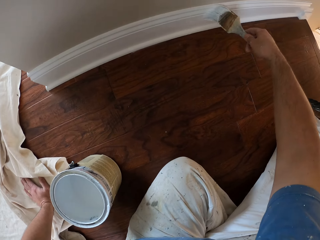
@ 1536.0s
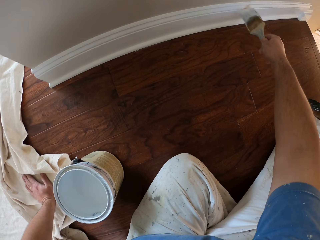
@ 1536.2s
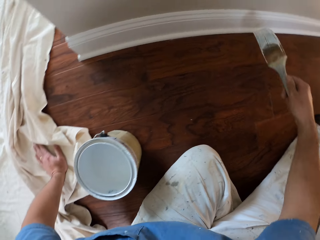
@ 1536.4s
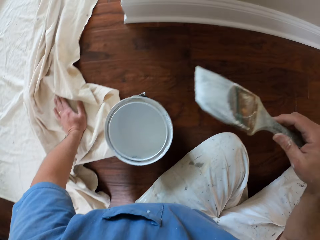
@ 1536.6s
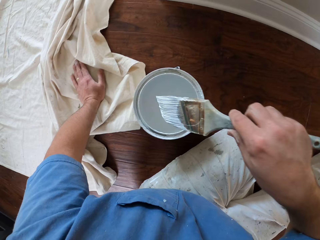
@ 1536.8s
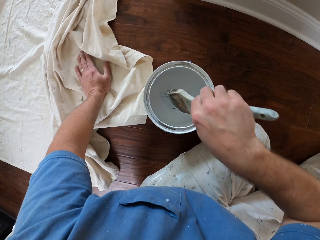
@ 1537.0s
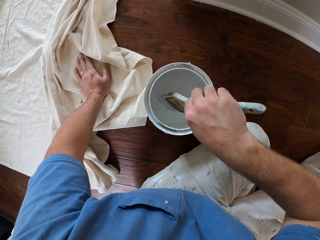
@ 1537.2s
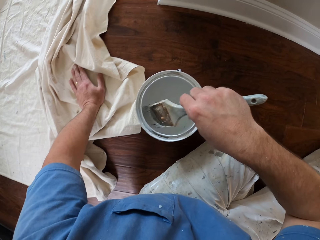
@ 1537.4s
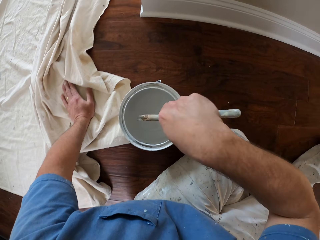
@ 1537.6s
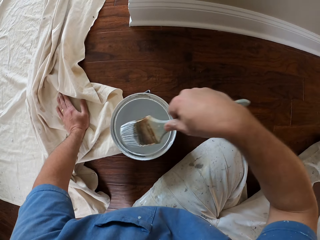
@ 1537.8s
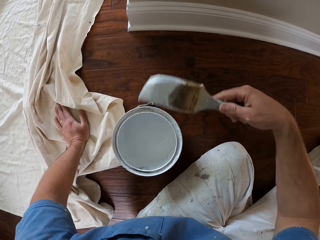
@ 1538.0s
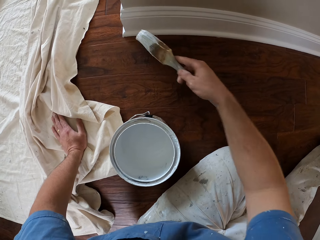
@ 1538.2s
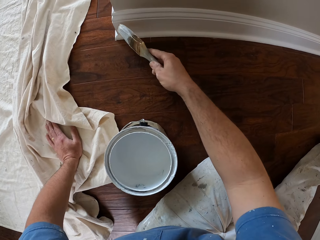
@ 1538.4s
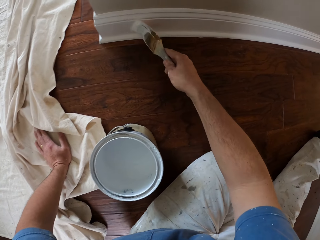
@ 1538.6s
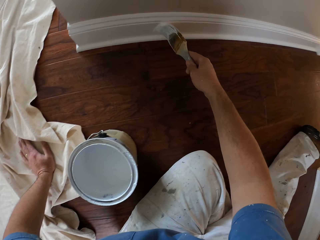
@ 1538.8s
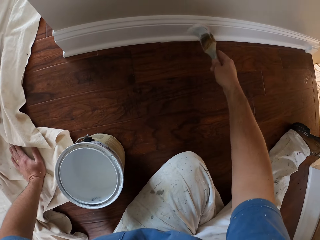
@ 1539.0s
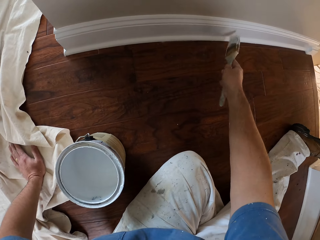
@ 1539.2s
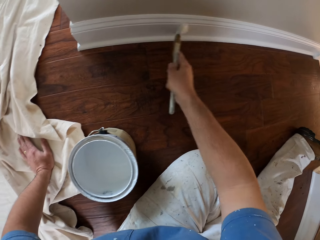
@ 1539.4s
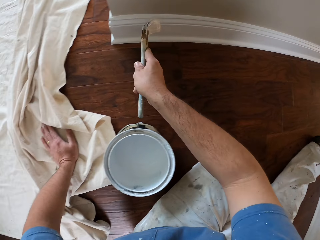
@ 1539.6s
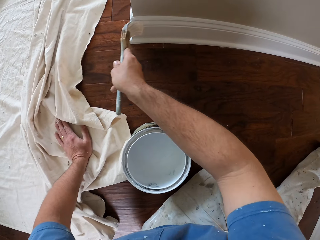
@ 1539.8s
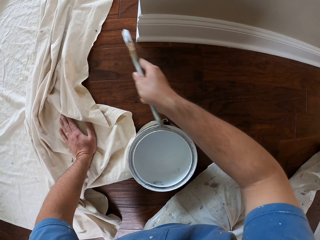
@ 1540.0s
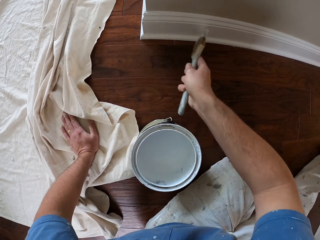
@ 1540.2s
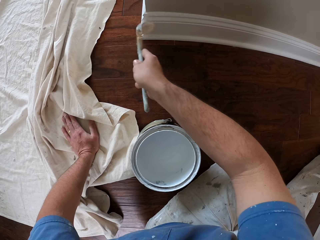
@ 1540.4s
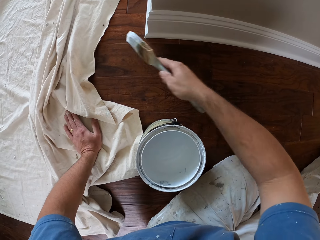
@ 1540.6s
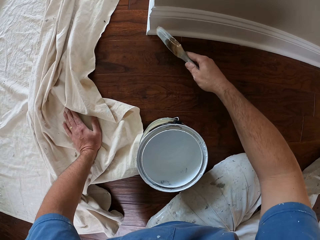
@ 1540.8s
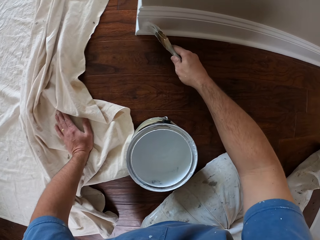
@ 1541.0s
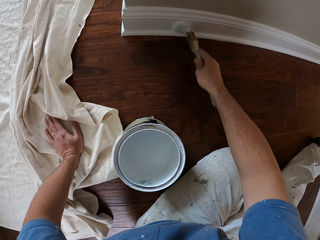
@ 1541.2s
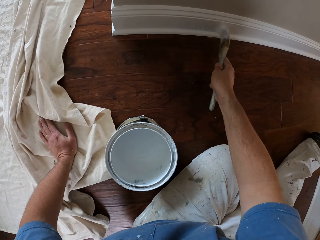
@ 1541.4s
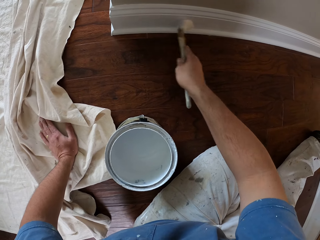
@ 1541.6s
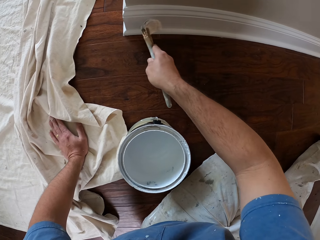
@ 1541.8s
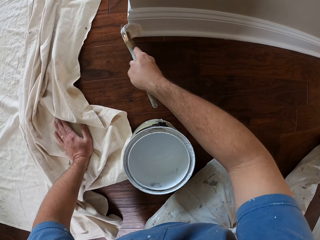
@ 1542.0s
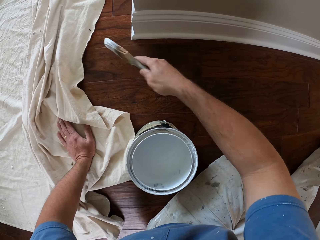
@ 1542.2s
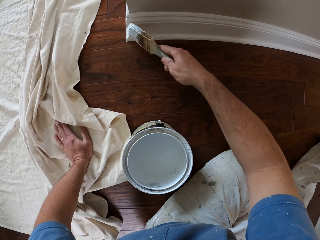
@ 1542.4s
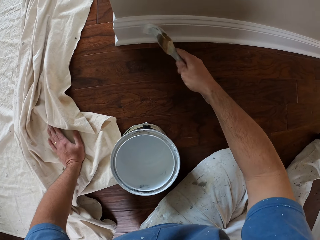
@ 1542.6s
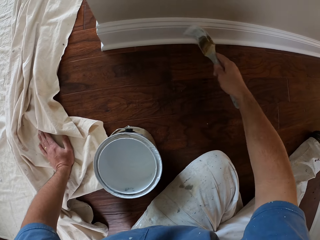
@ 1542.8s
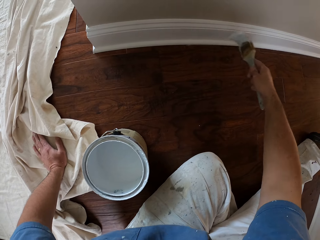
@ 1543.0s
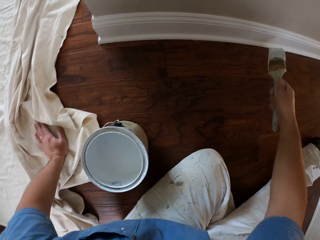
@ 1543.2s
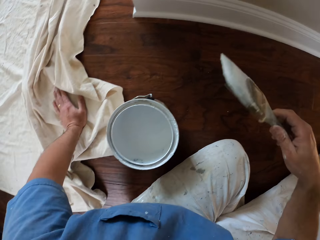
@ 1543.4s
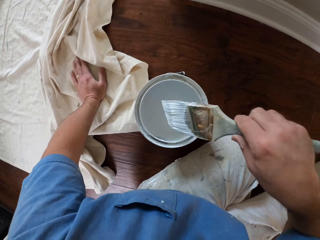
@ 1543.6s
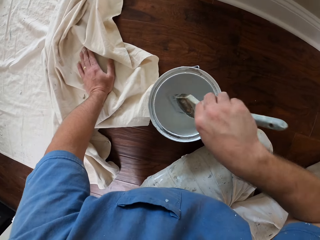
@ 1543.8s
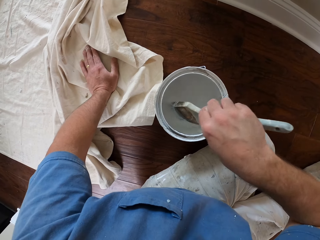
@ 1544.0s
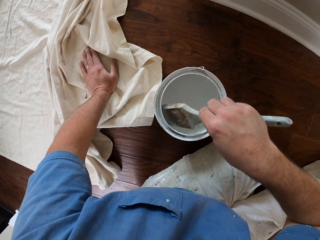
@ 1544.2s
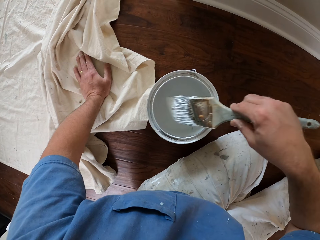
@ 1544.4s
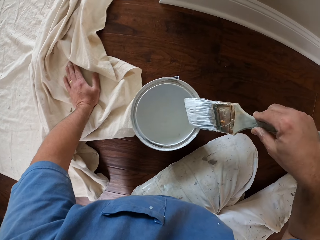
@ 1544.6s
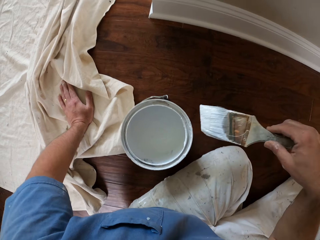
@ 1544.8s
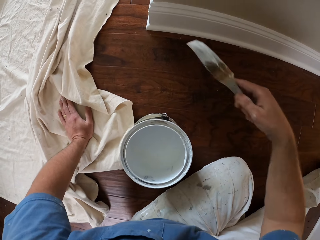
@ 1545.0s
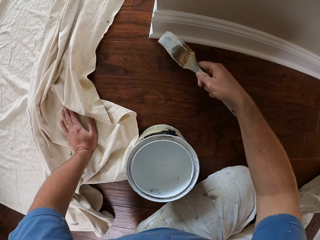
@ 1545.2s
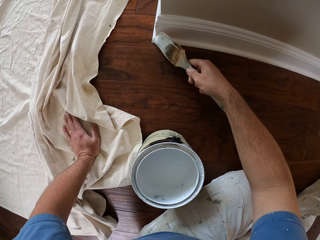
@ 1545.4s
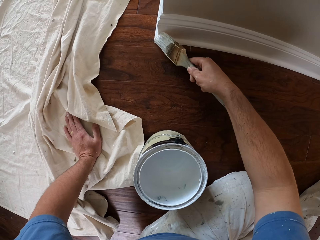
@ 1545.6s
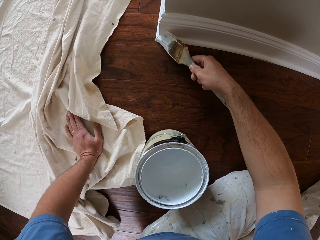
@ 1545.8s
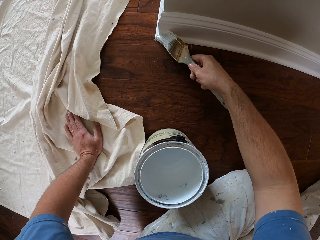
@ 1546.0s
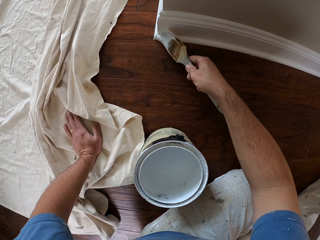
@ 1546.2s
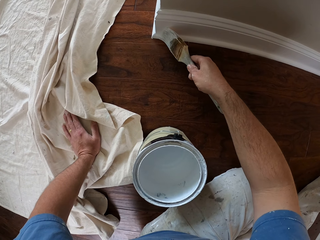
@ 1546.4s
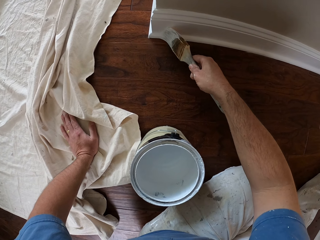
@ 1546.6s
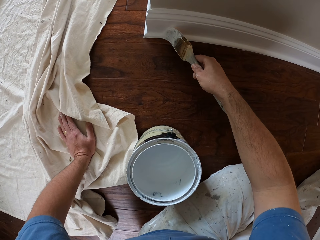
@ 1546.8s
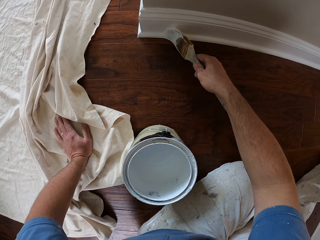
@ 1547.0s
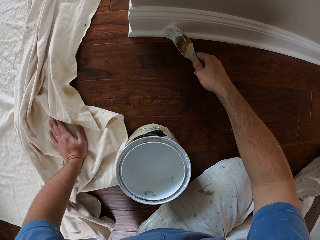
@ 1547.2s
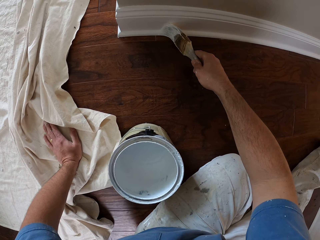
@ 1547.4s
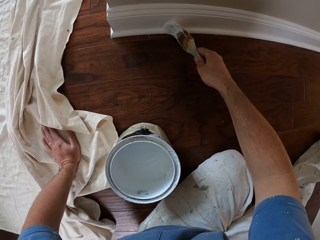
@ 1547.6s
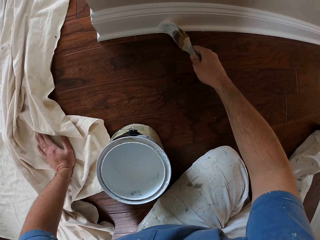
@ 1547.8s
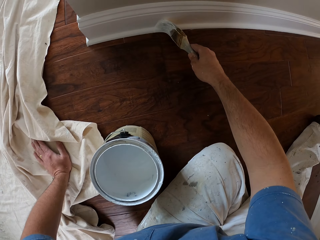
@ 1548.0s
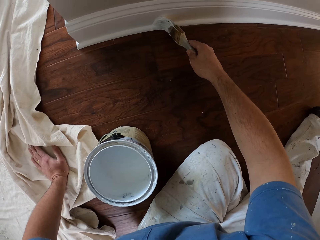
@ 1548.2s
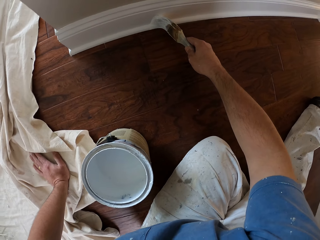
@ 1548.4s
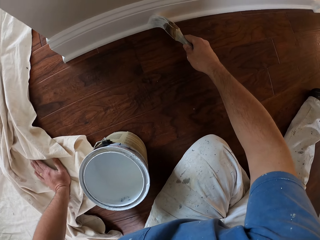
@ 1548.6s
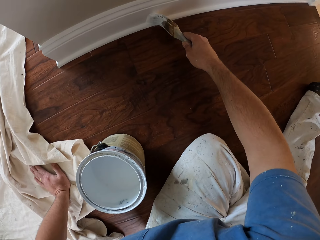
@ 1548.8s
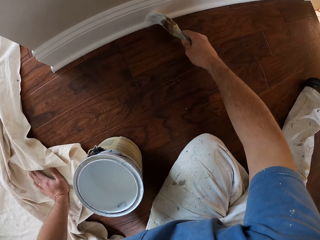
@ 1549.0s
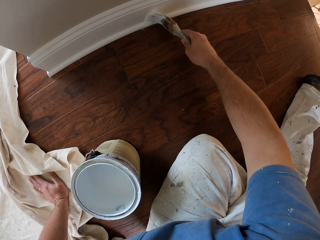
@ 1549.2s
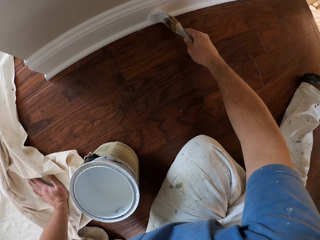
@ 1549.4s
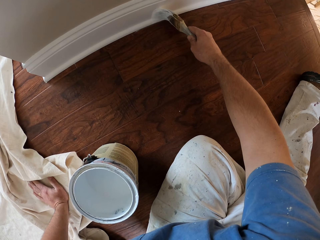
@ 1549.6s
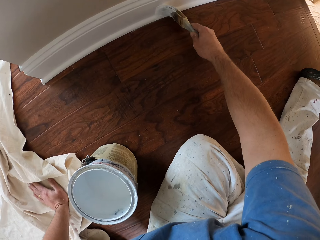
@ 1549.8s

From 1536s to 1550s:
The camera wearer dips the paint brush into the paint bucket. They paint the baseboard of the wall using the paintbrush. They dip the paint brush into the paint bucket. They paint the baseboard of the wall using the paintbrush.

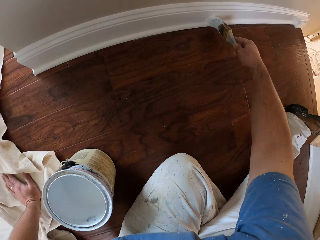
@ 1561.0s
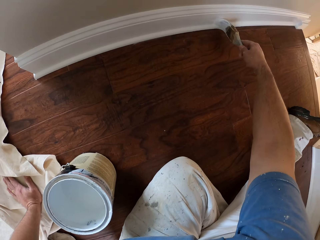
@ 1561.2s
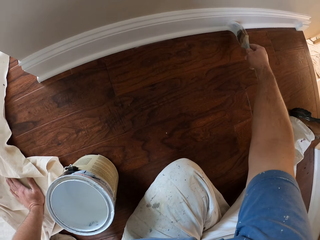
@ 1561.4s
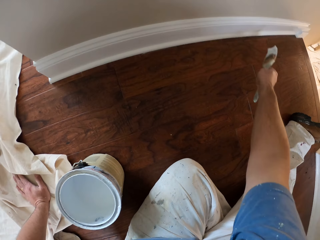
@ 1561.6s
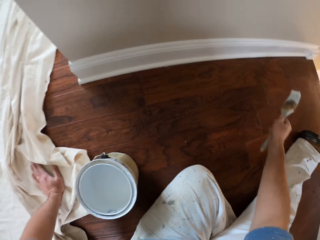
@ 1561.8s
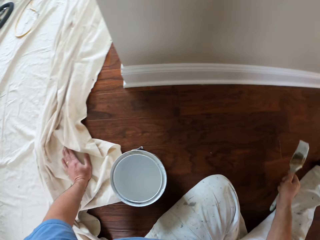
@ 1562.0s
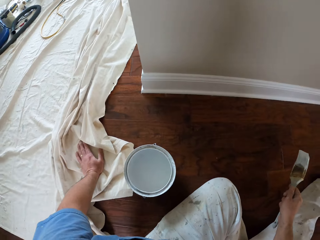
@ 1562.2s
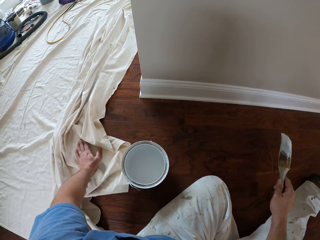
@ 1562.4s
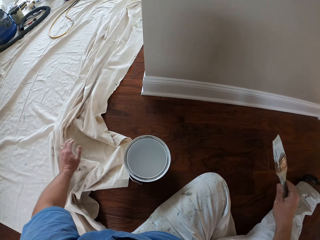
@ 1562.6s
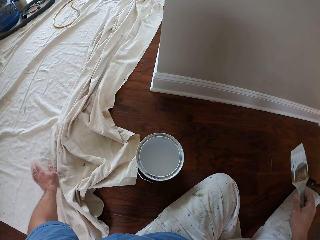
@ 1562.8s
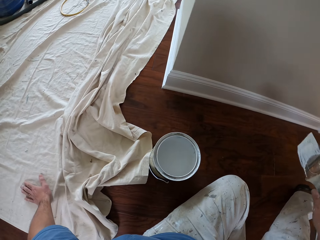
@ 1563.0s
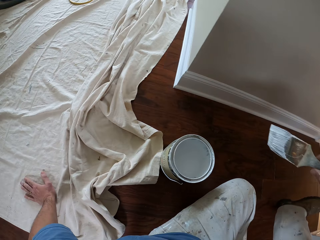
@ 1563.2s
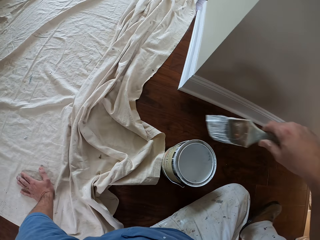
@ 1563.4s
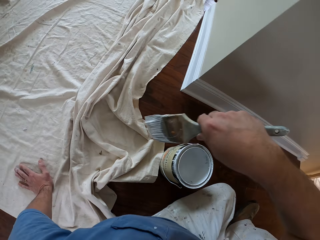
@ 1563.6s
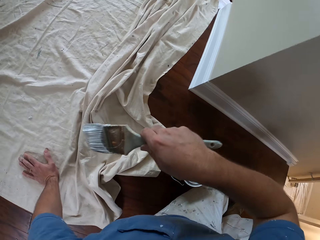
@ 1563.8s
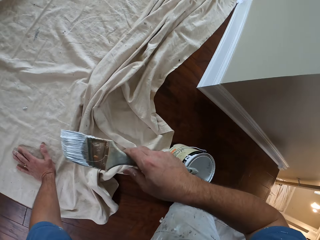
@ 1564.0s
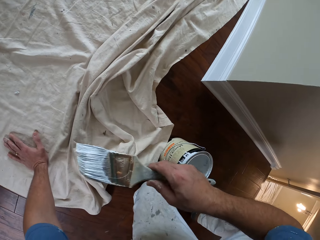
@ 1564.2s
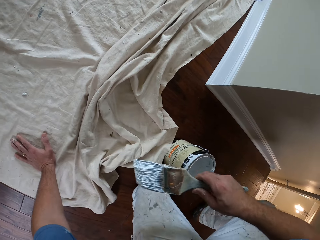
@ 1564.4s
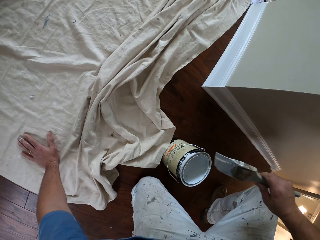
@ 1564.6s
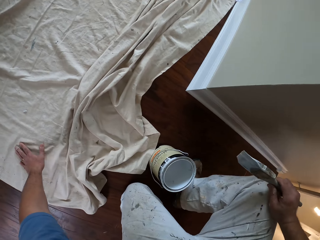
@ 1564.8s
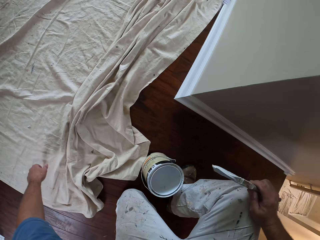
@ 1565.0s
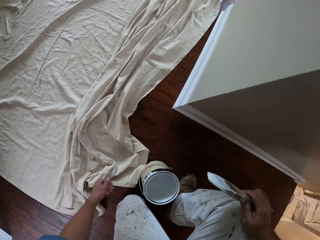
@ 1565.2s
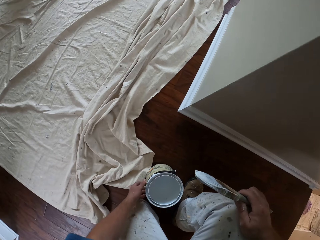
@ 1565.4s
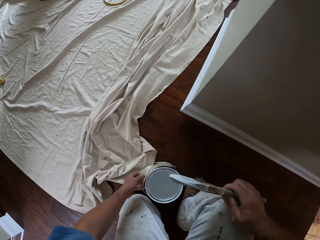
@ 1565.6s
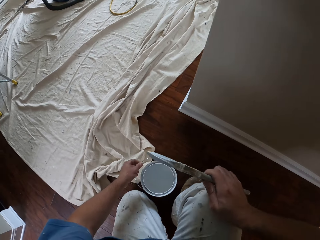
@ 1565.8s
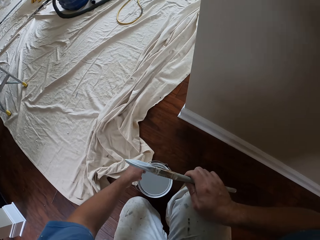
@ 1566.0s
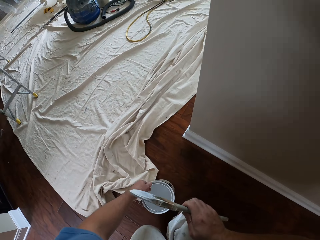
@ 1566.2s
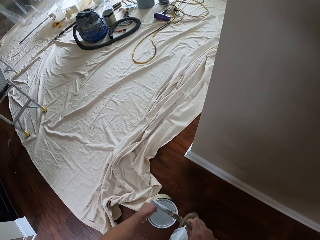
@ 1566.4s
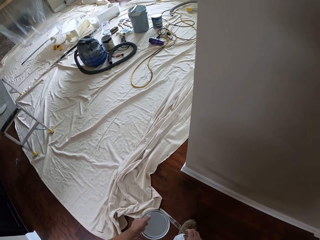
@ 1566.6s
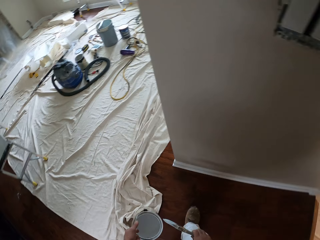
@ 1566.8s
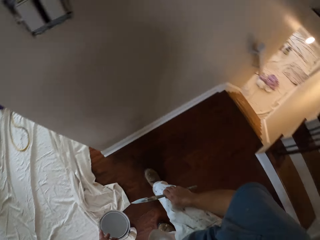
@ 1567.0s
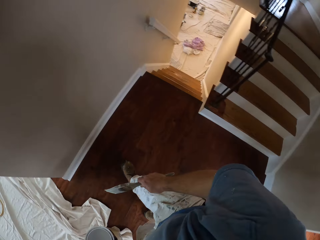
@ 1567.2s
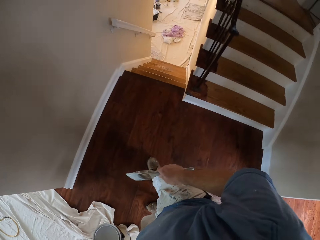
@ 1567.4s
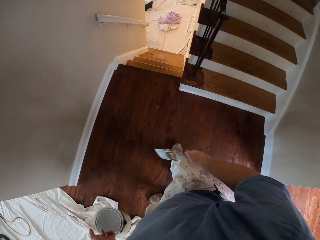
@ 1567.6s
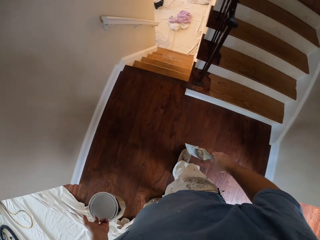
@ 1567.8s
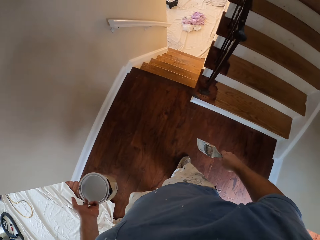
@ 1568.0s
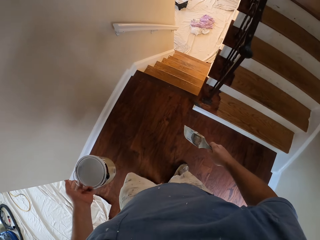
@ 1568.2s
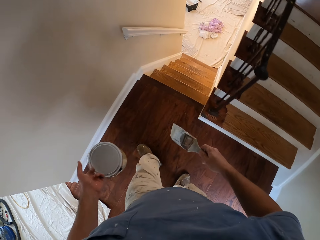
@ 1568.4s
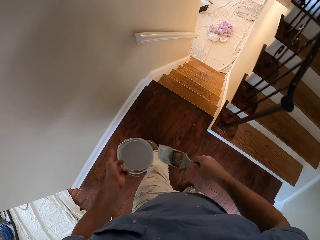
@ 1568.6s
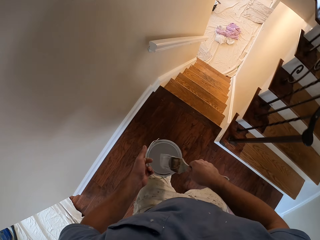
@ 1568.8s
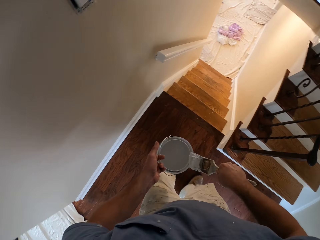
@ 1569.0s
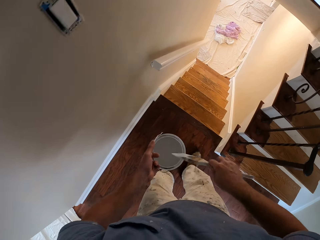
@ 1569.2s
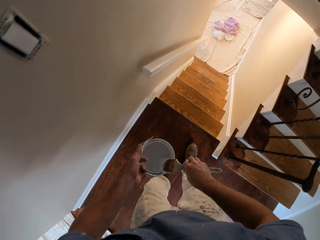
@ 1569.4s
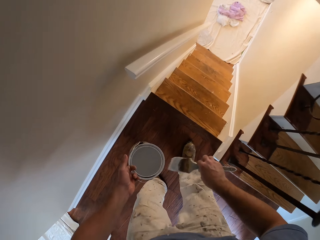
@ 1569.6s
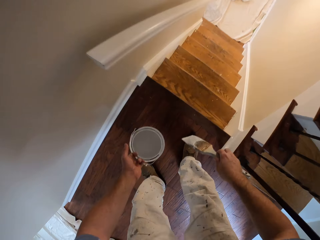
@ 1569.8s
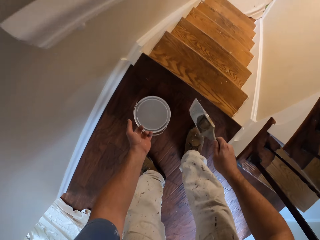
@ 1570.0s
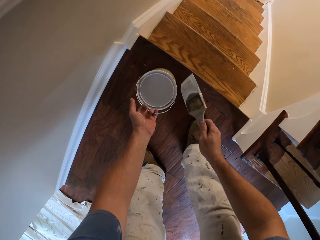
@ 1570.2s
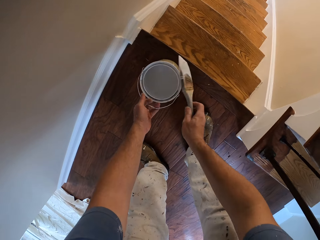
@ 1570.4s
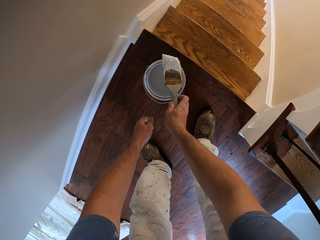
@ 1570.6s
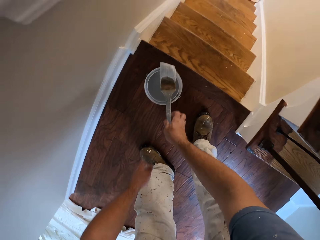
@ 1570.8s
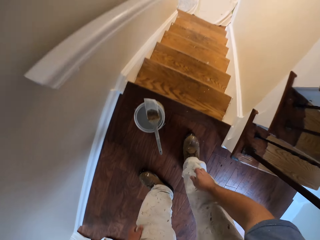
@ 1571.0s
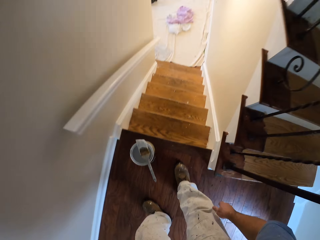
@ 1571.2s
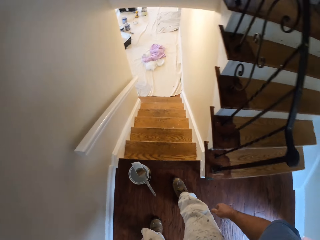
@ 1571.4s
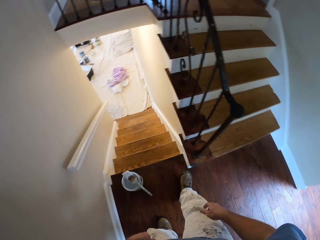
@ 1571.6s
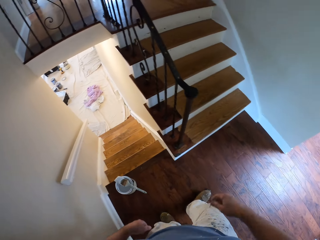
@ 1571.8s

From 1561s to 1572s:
The camera wearer moves on the floor. They stand up from the floor. They kneel down. They lift up the paint bucket or can from the floor. They stand up. They turn around. They walk towards the stairs. They wipe the paintbrush on the paint can. They drop the paint bucket on the floor. They drop the paint brush on the paint bucket.
